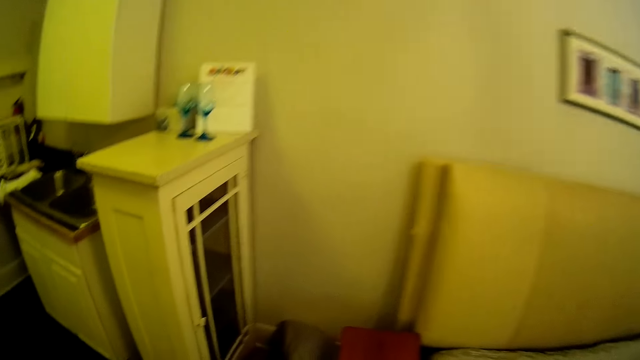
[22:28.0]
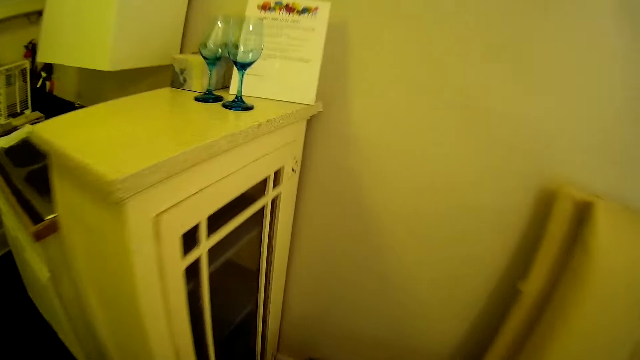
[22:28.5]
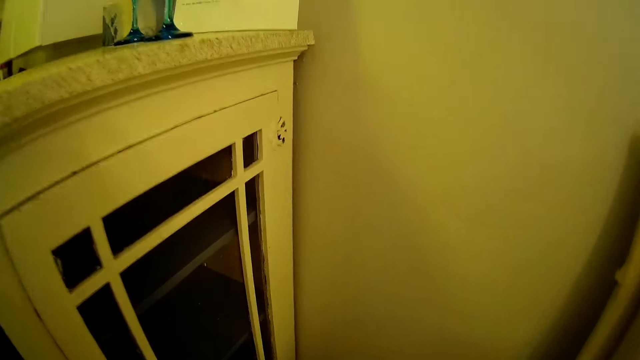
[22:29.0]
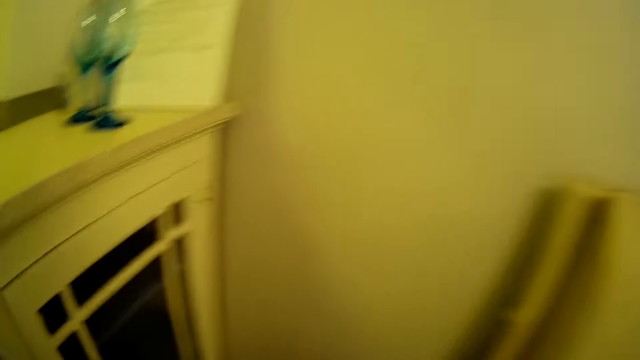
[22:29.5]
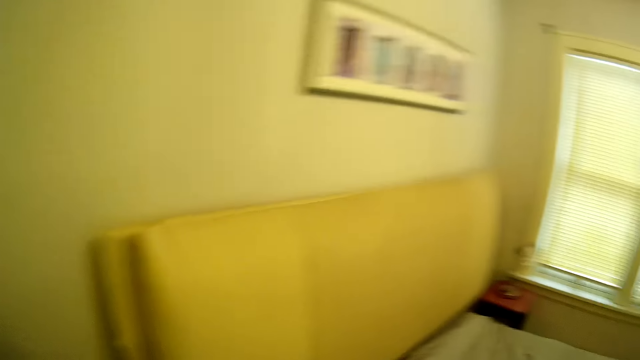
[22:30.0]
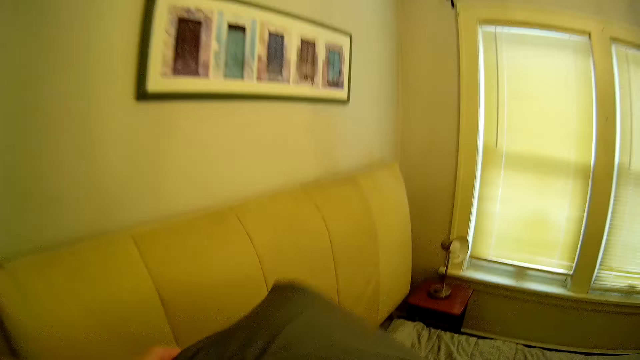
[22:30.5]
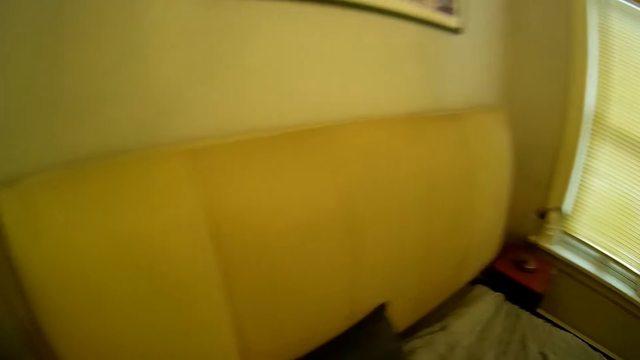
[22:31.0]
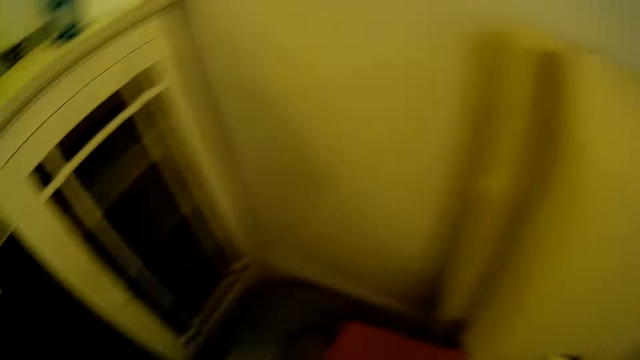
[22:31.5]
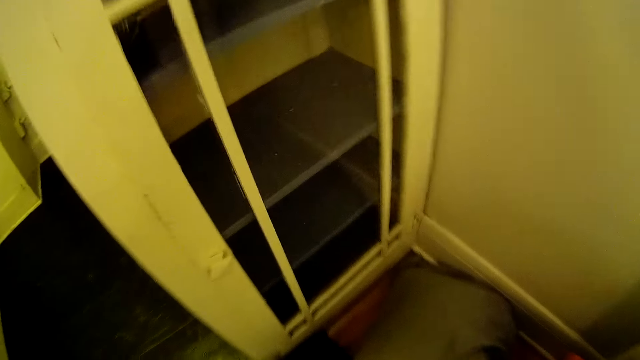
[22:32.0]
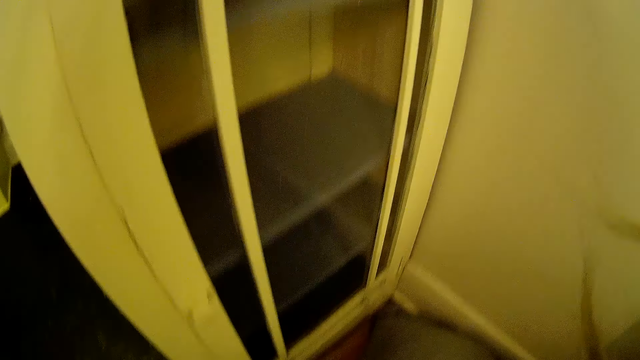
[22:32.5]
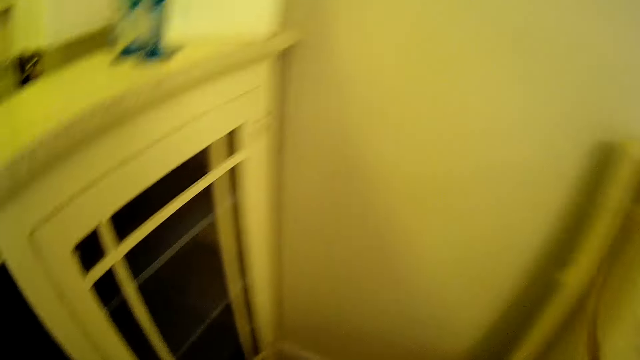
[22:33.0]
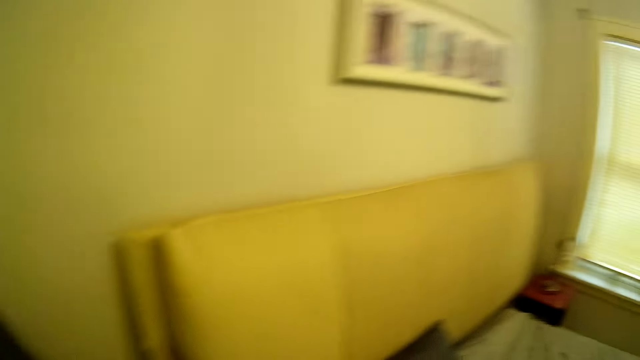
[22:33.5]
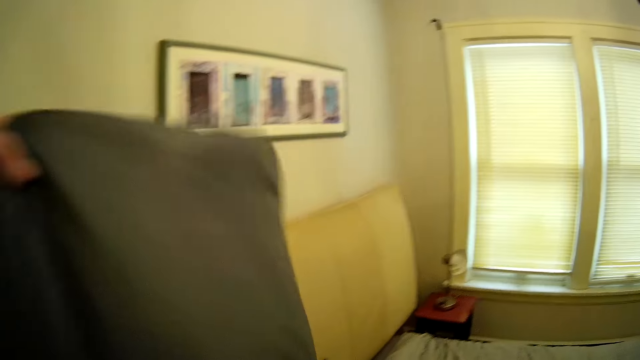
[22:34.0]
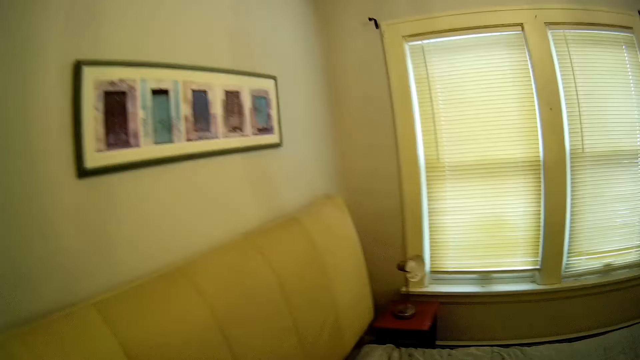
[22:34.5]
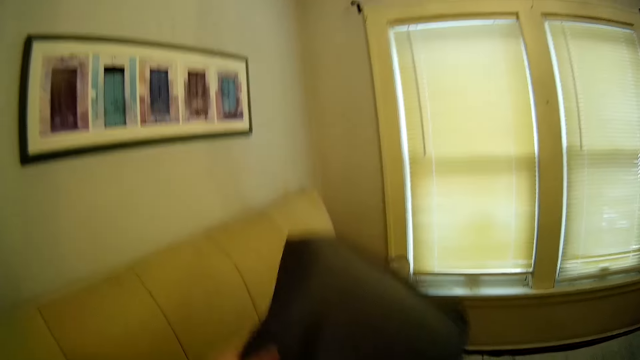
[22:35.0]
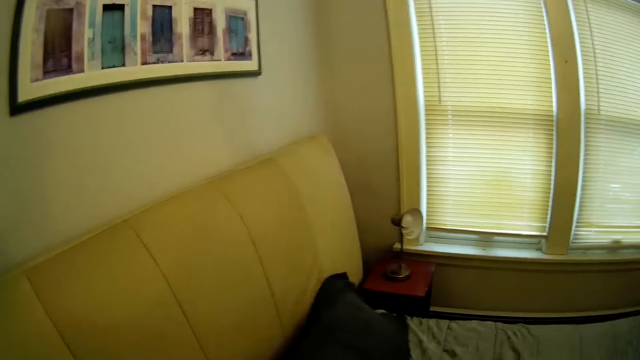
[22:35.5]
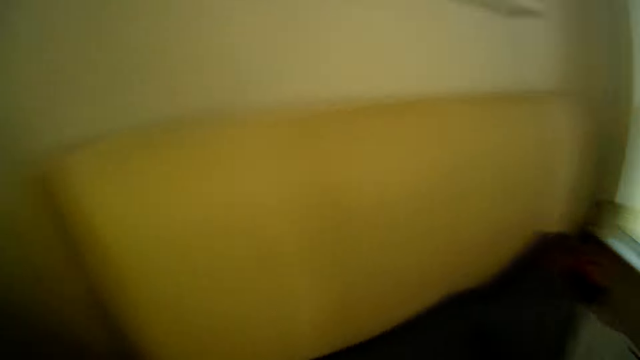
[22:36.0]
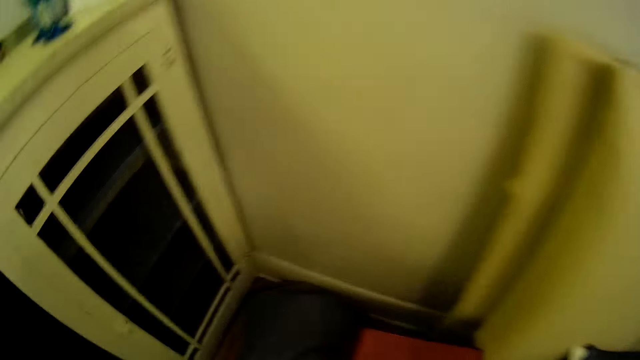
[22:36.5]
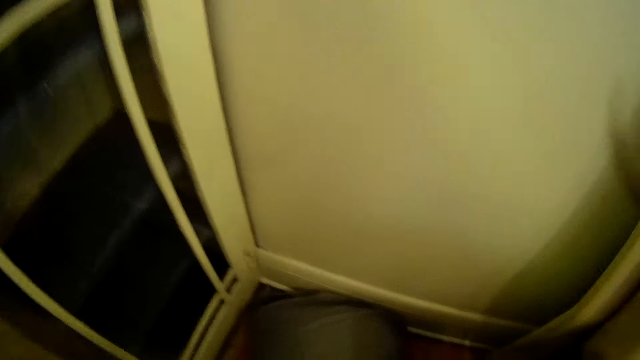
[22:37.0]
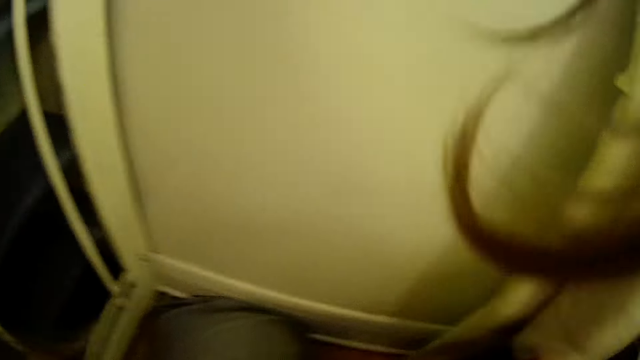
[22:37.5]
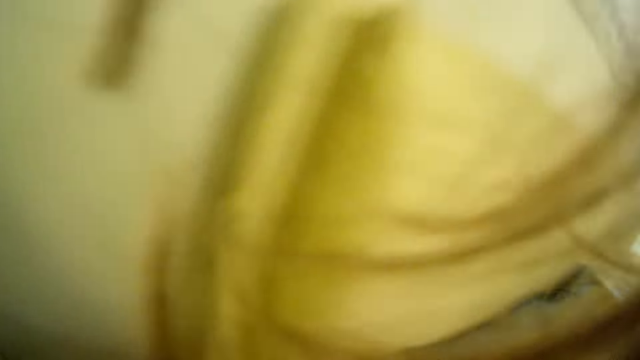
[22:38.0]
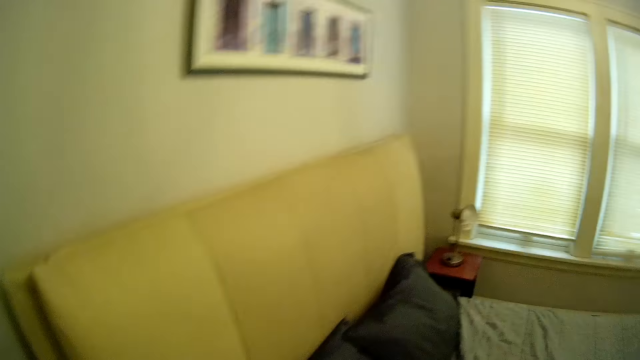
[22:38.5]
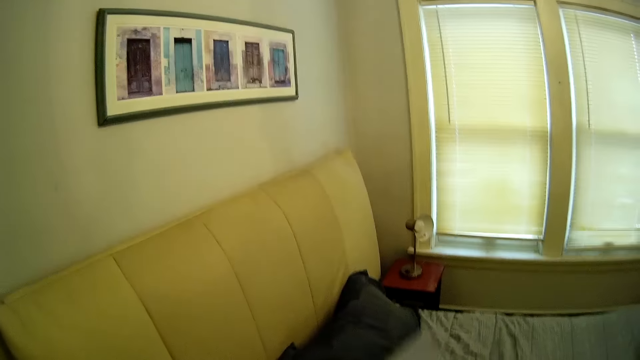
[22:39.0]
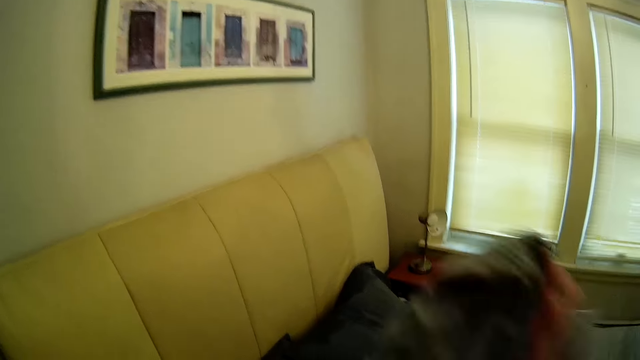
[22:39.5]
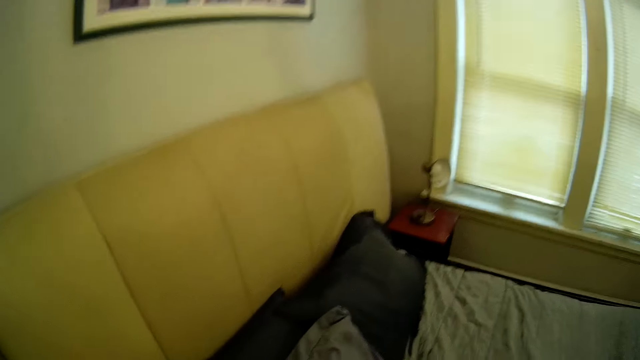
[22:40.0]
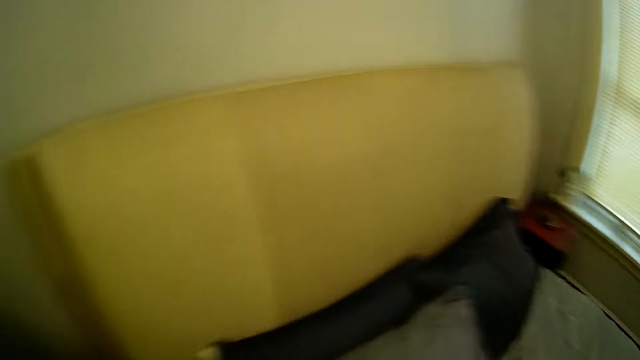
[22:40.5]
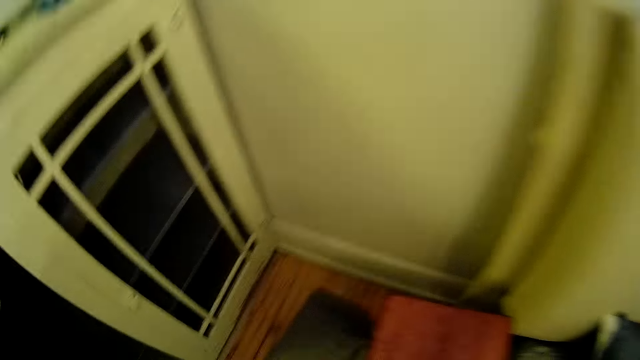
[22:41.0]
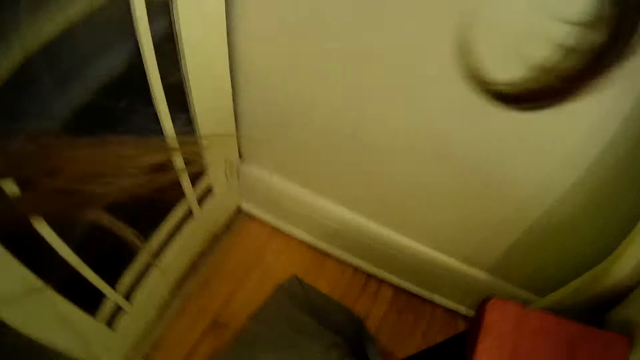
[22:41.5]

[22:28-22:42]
The camera wearer takes a pillow. They put the pillow on the bed. They take the pillow. They put the pillow on the bed. They organize the pillow on the bed. They take the pillow. They put the pillow on the bed.

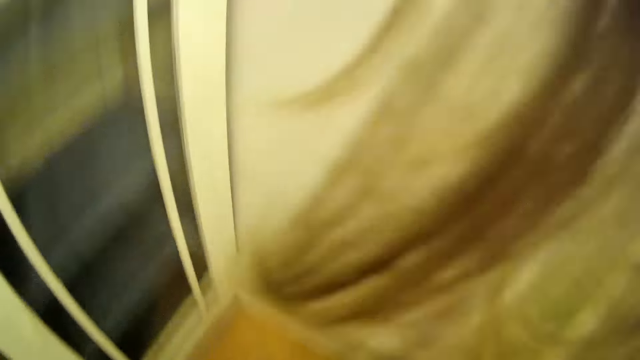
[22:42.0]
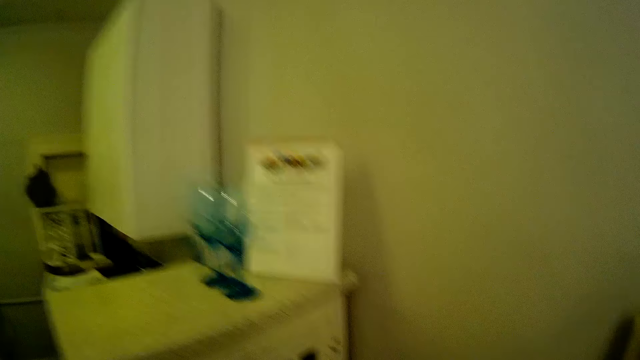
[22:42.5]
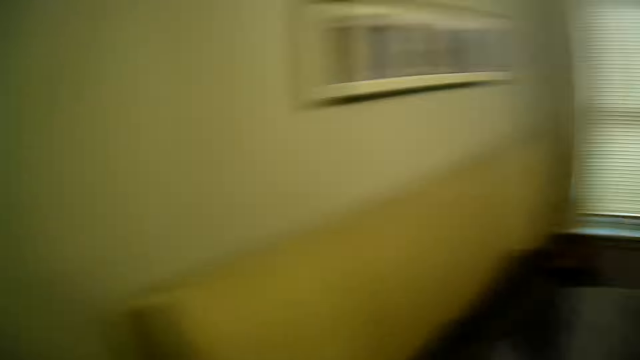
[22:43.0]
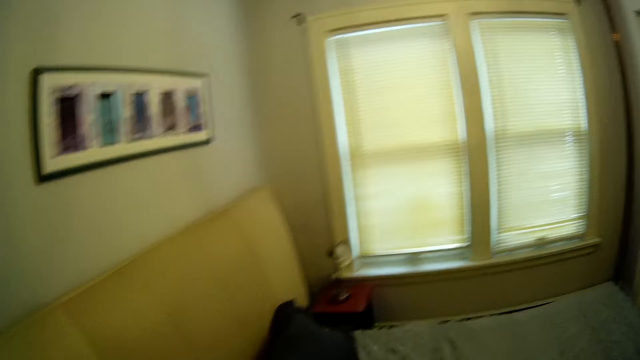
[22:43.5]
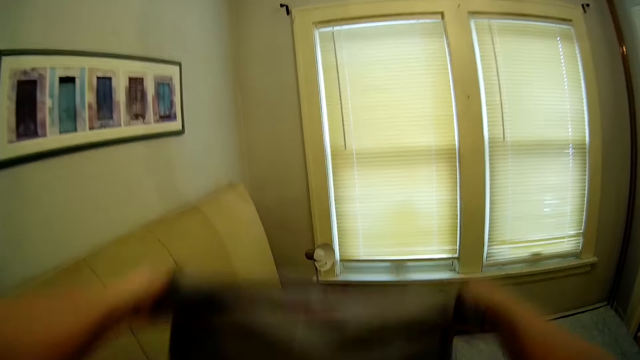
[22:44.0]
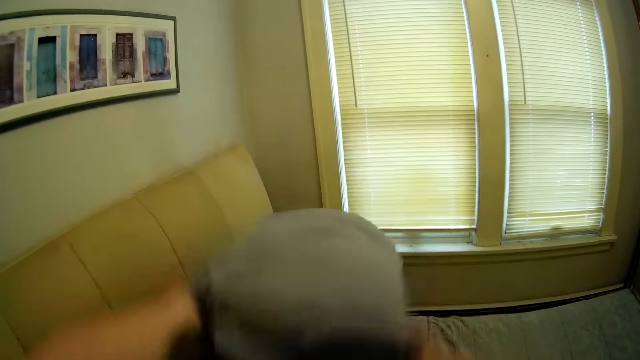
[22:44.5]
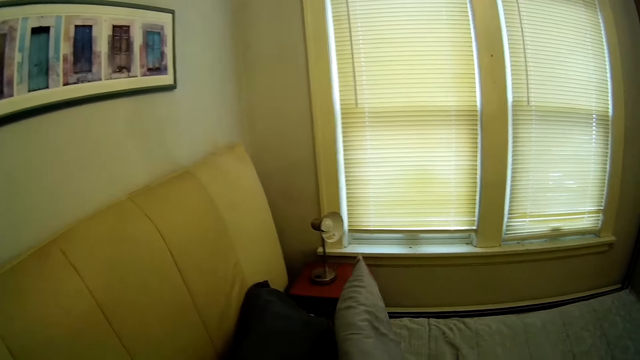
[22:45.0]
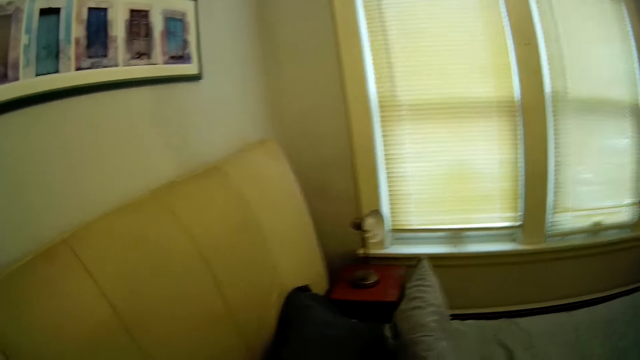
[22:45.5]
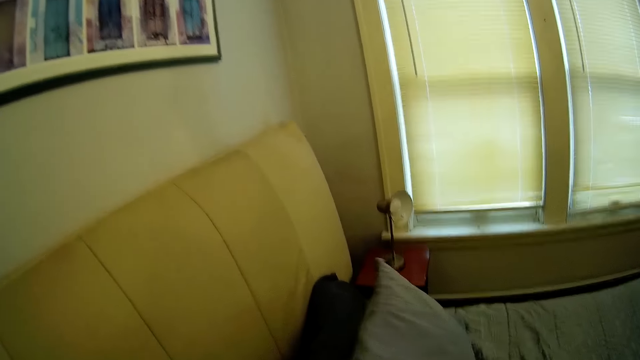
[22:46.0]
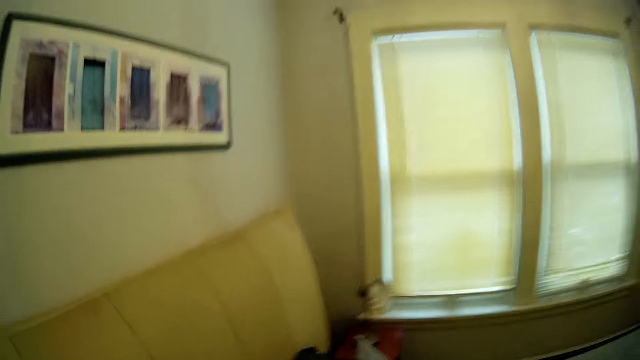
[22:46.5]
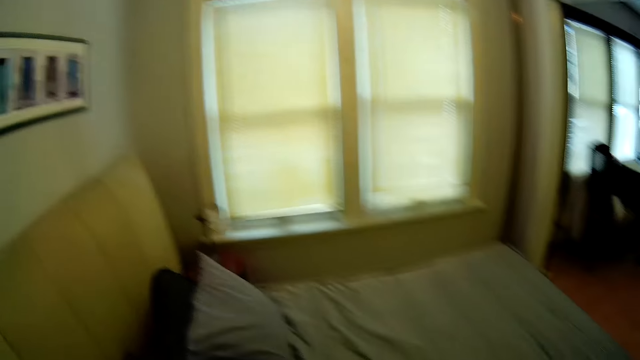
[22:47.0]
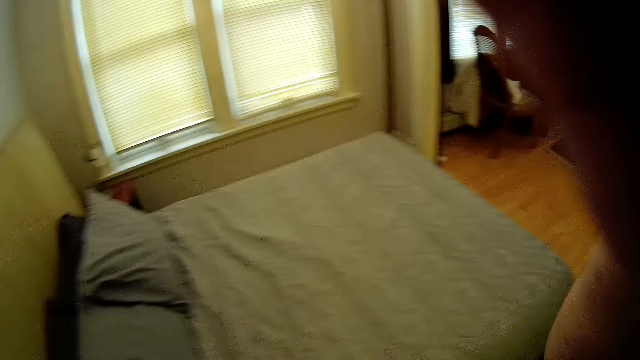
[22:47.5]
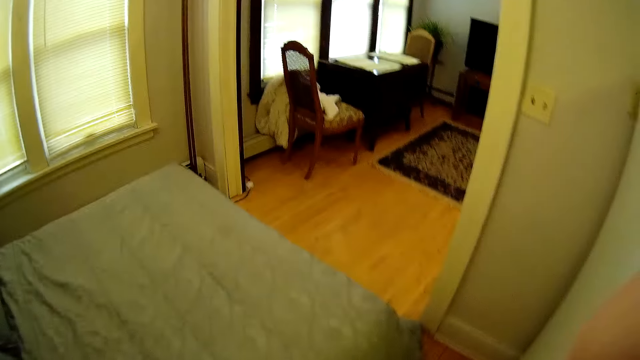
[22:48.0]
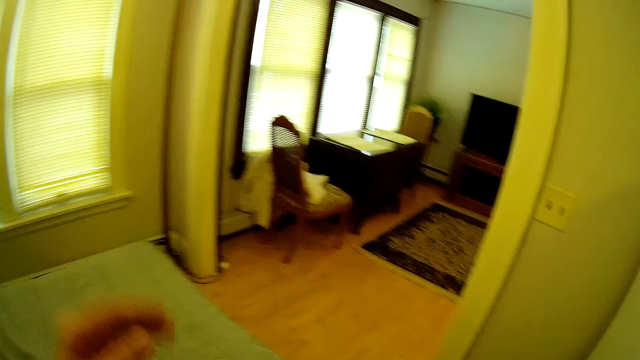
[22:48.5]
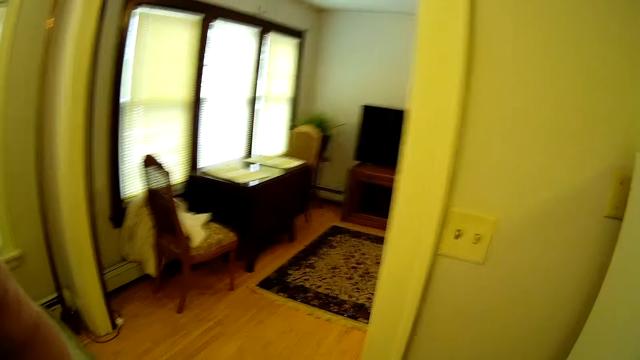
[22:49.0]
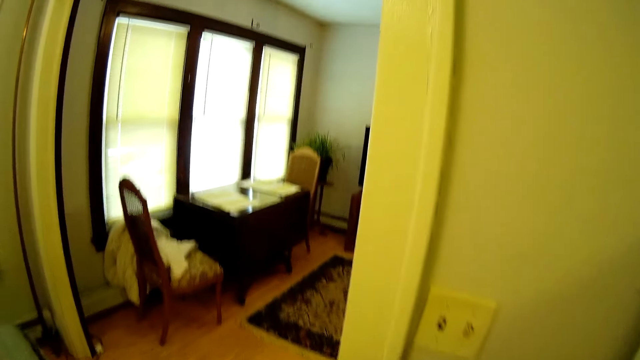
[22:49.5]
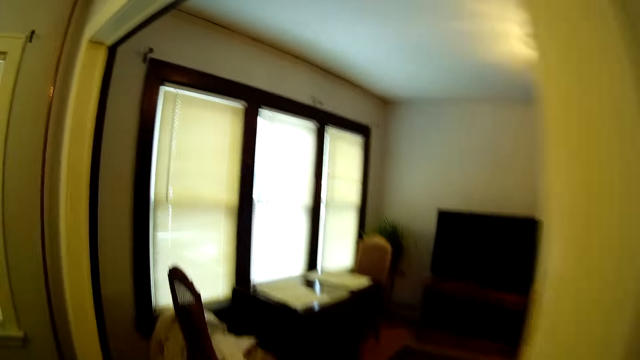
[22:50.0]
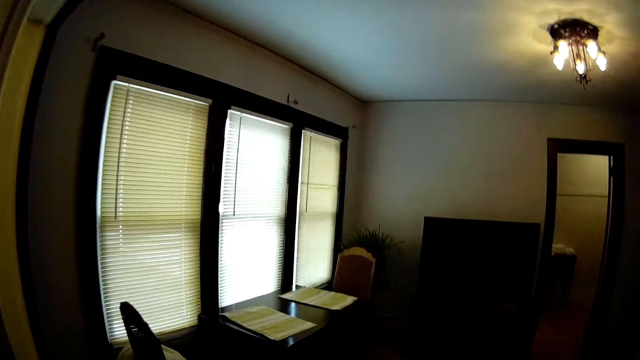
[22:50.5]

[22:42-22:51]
The camera wearer takes a pillow. They put the pillow on the bed. They put pillows on the bed. They organize the pillow on the bed.
